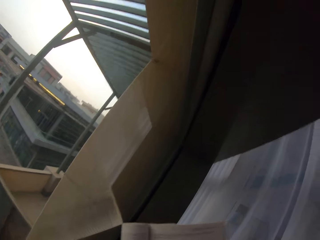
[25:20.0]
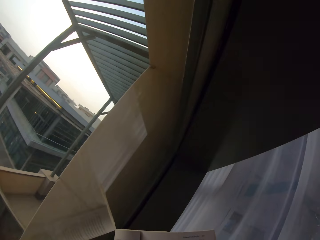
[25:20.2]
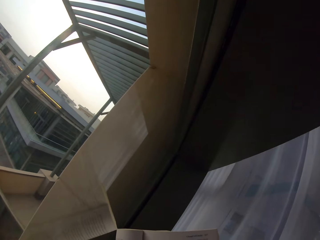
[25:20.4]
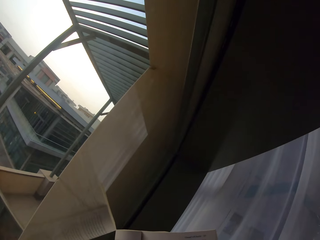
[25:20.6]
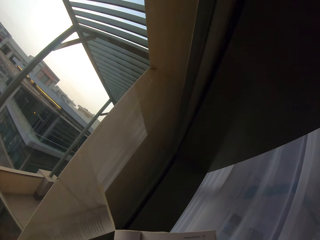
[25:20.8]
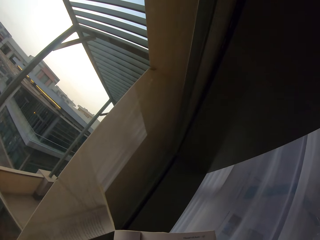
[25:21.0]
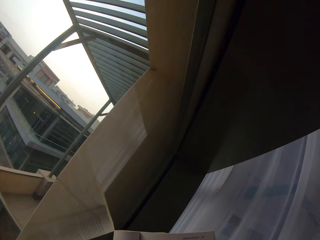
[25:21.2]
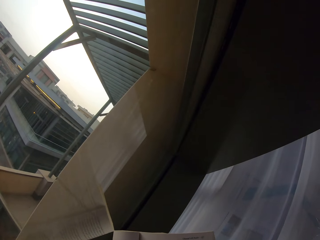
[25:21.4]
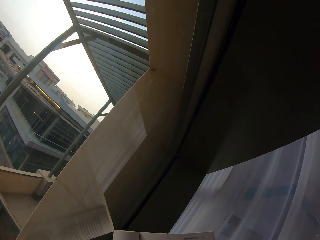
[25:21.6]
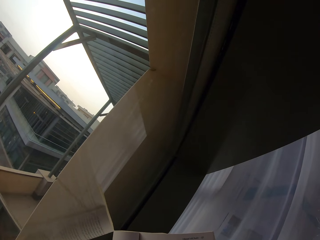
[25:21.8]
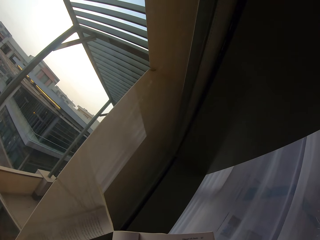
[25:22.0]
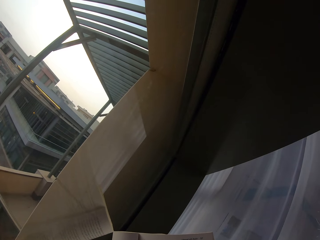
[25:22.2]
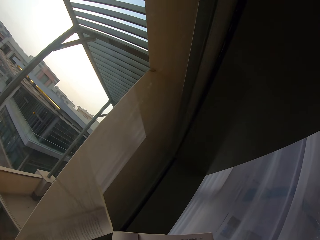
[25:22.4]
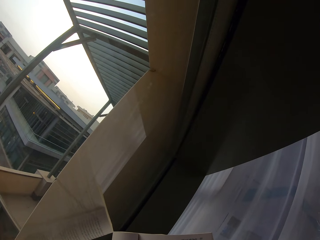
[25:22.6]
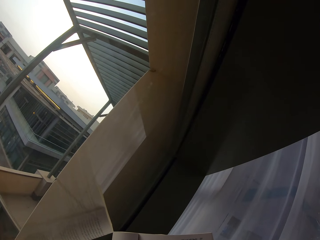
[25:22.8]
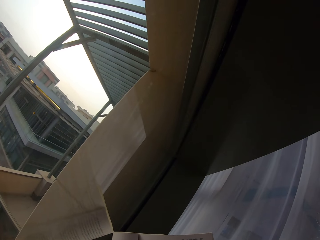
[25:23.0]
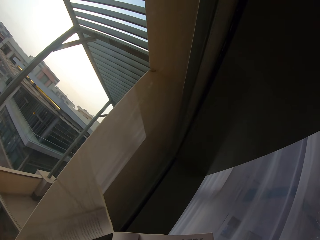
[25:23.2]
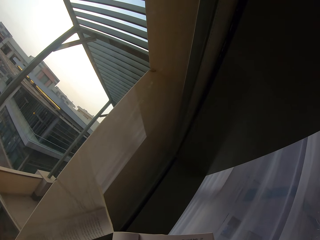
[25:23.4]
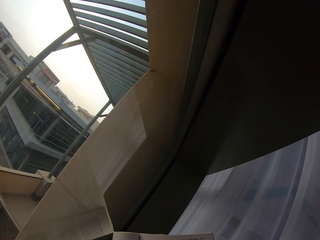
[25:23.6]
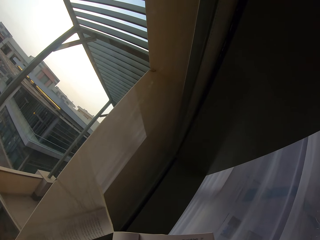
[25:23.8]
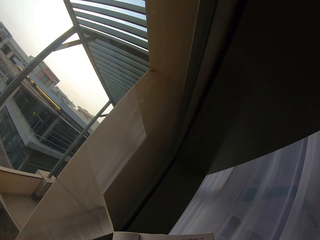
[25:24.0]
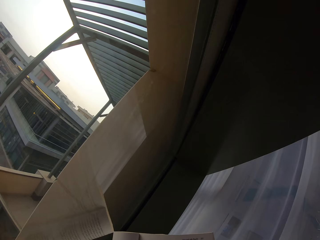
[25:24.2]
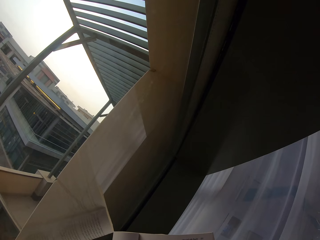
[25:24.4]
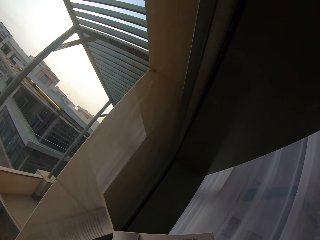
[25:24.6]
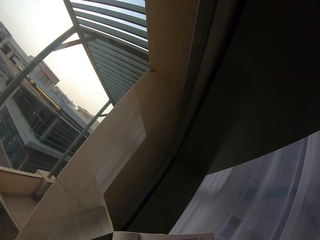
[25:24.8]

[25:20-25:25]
The camera wearer continues to read the book.

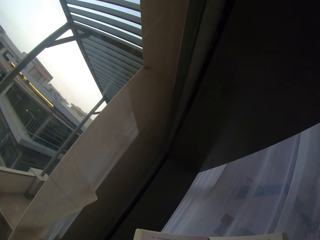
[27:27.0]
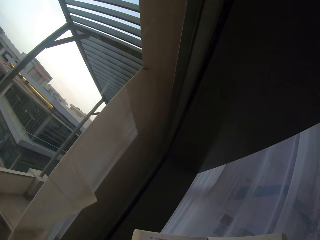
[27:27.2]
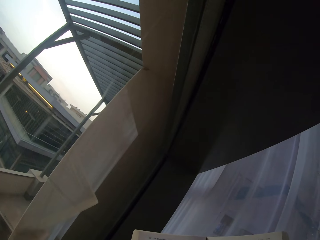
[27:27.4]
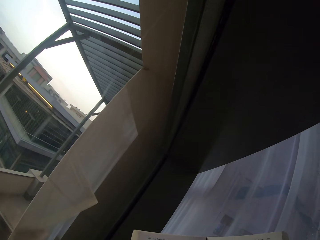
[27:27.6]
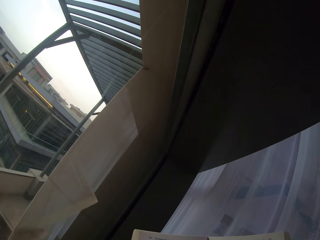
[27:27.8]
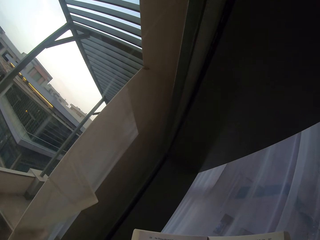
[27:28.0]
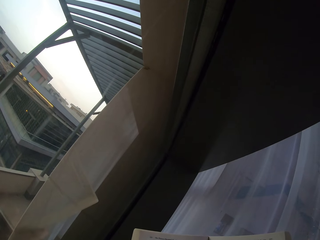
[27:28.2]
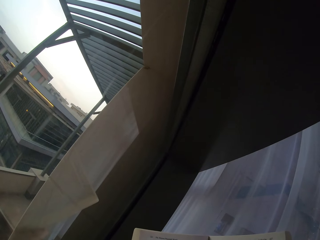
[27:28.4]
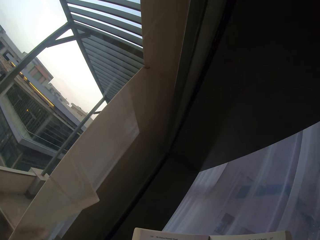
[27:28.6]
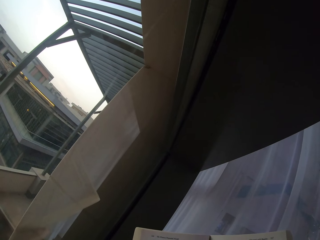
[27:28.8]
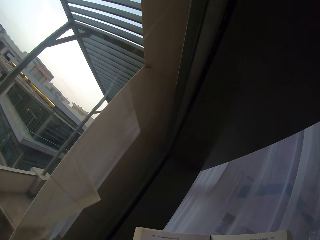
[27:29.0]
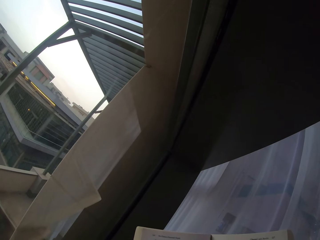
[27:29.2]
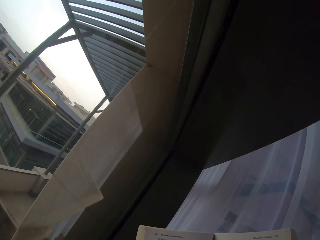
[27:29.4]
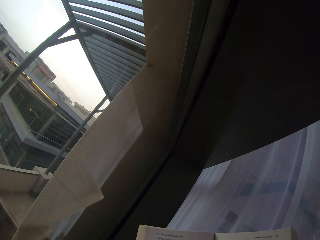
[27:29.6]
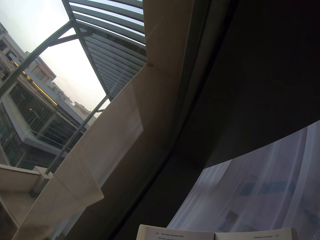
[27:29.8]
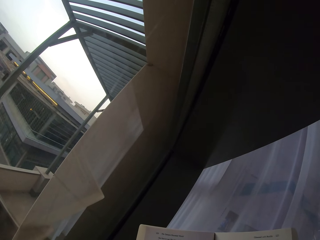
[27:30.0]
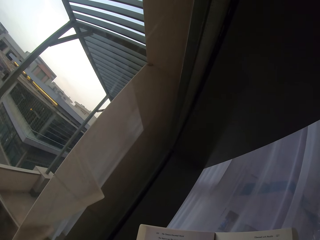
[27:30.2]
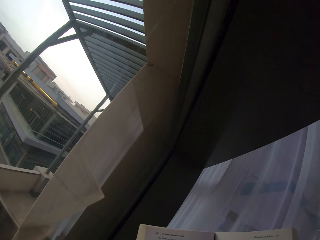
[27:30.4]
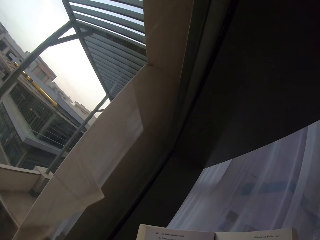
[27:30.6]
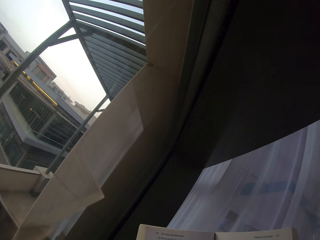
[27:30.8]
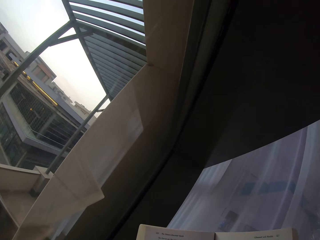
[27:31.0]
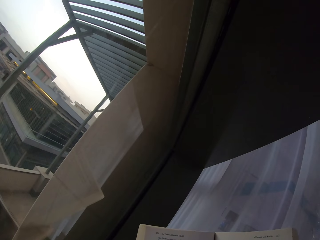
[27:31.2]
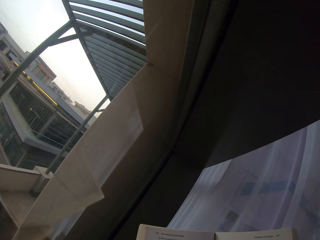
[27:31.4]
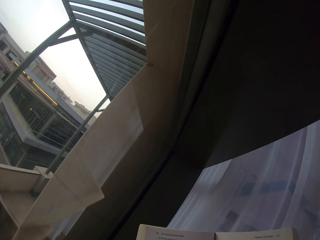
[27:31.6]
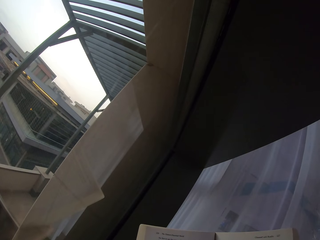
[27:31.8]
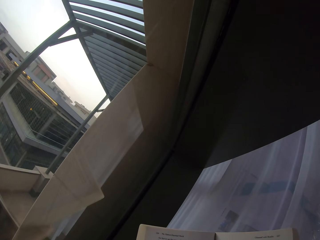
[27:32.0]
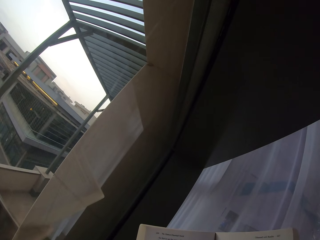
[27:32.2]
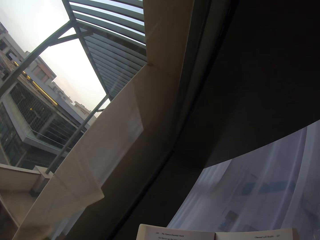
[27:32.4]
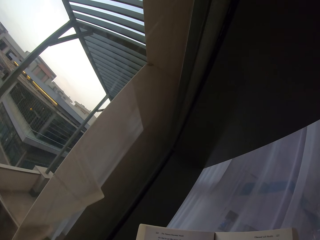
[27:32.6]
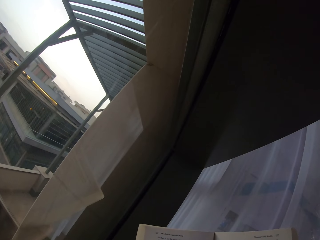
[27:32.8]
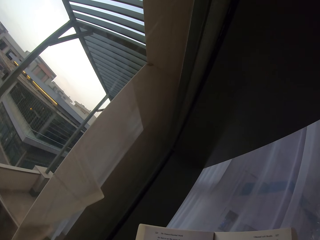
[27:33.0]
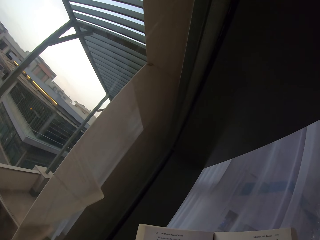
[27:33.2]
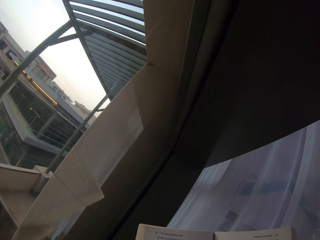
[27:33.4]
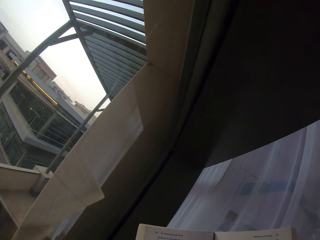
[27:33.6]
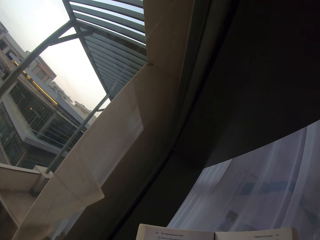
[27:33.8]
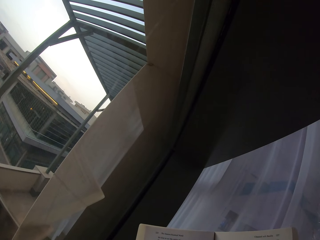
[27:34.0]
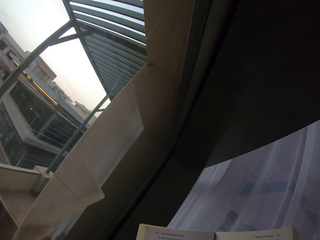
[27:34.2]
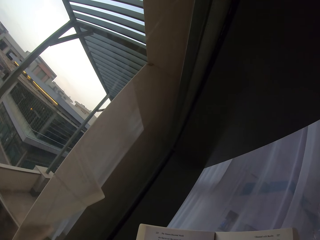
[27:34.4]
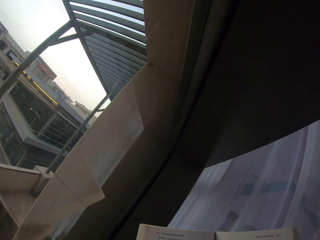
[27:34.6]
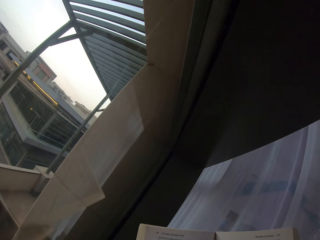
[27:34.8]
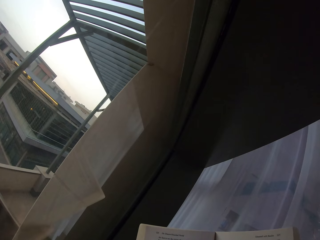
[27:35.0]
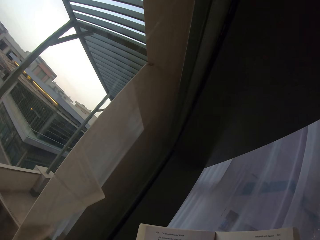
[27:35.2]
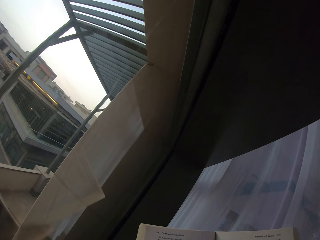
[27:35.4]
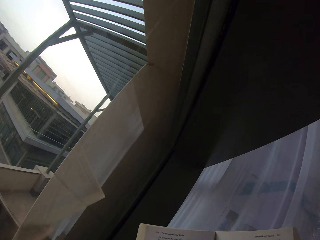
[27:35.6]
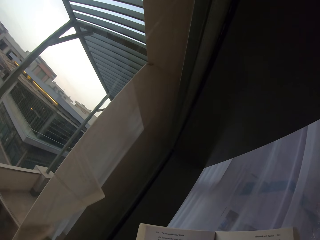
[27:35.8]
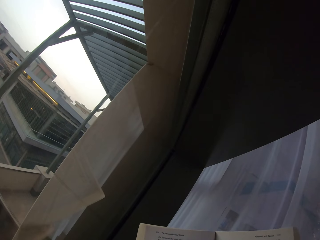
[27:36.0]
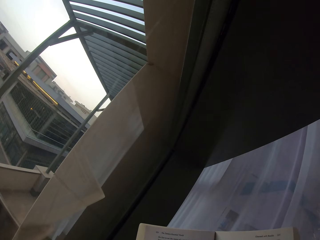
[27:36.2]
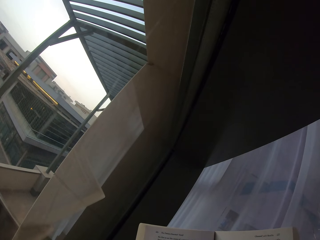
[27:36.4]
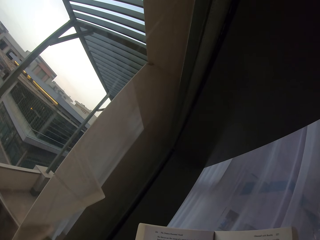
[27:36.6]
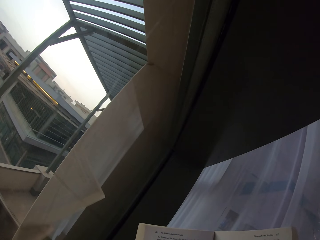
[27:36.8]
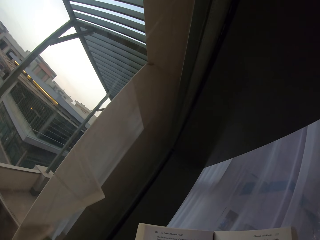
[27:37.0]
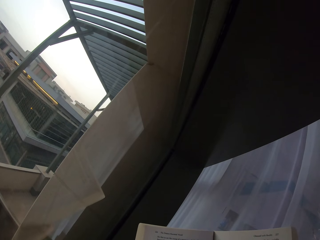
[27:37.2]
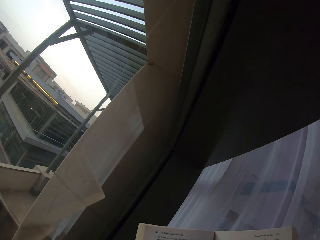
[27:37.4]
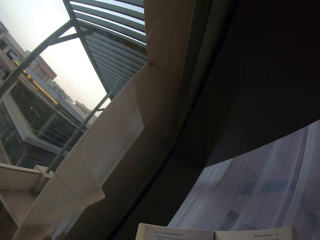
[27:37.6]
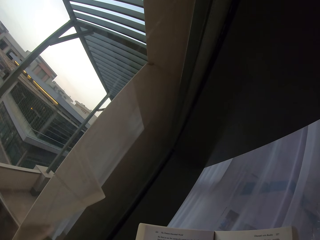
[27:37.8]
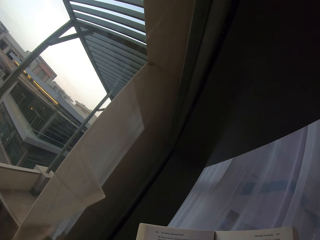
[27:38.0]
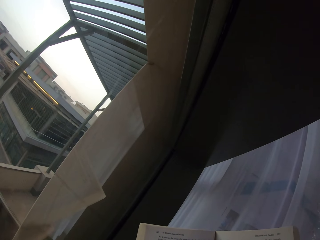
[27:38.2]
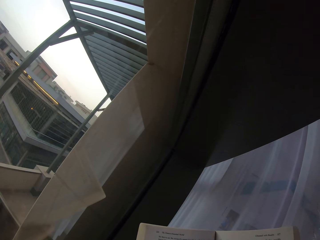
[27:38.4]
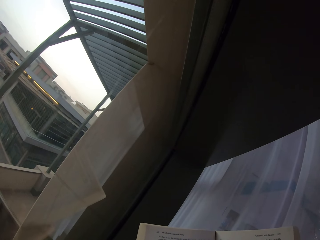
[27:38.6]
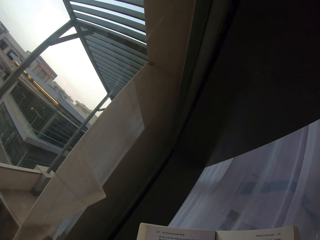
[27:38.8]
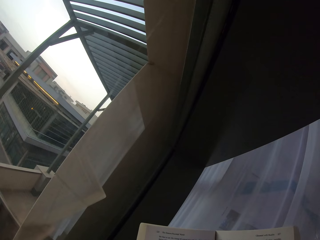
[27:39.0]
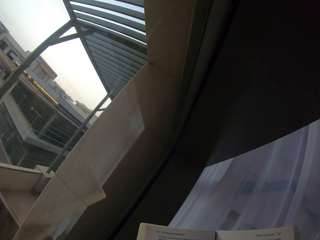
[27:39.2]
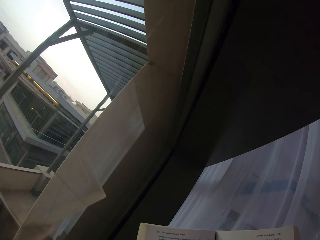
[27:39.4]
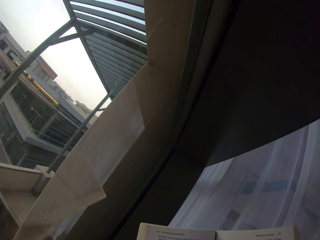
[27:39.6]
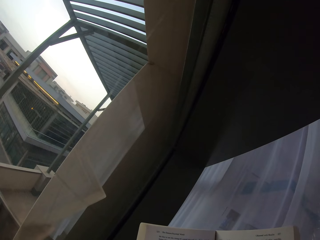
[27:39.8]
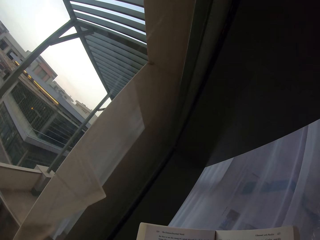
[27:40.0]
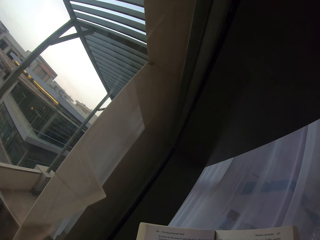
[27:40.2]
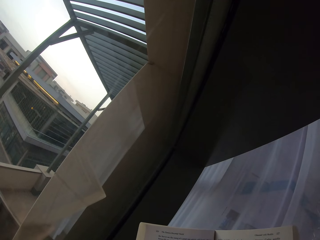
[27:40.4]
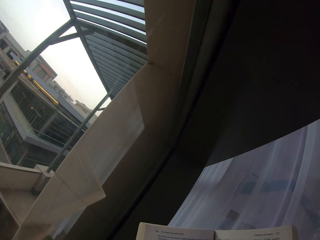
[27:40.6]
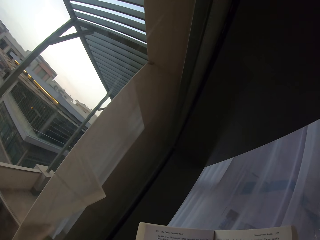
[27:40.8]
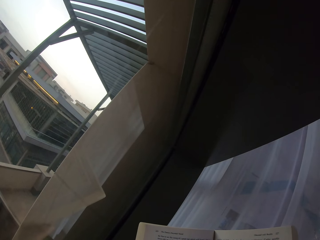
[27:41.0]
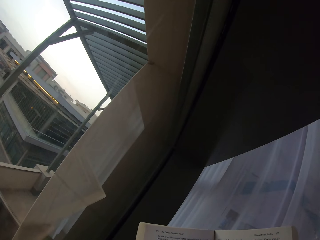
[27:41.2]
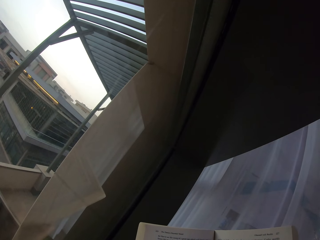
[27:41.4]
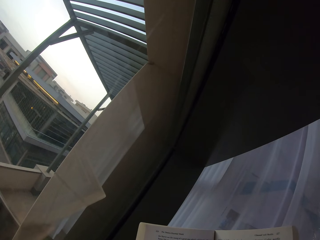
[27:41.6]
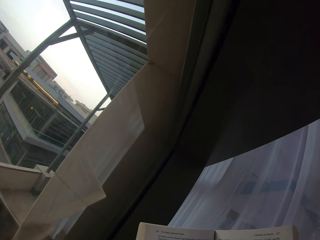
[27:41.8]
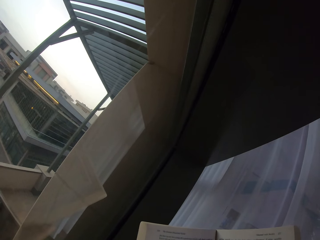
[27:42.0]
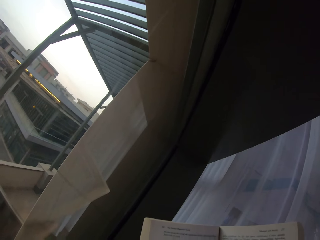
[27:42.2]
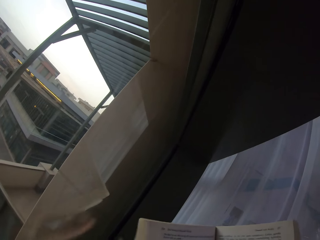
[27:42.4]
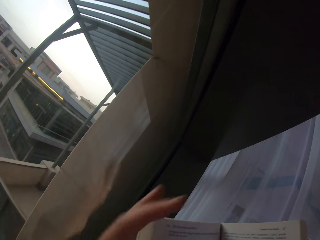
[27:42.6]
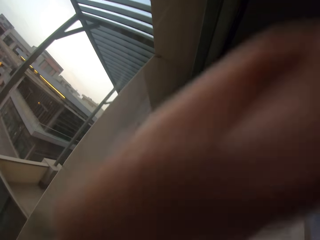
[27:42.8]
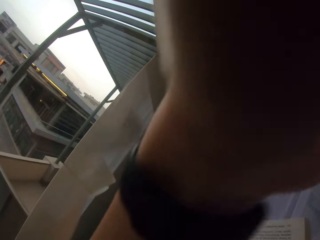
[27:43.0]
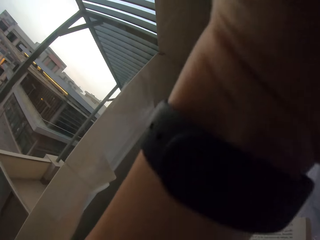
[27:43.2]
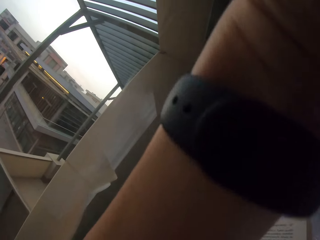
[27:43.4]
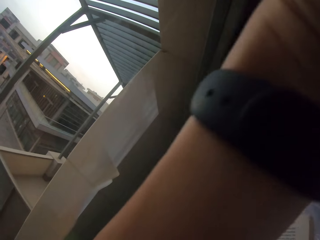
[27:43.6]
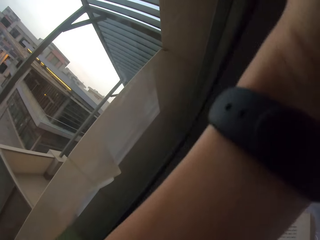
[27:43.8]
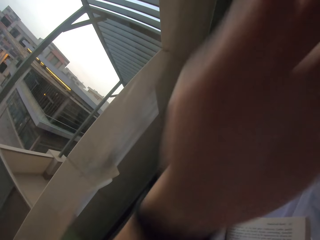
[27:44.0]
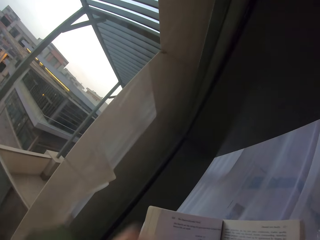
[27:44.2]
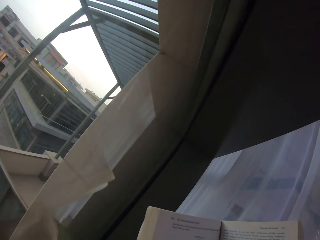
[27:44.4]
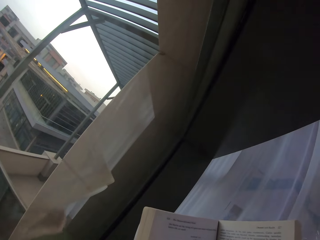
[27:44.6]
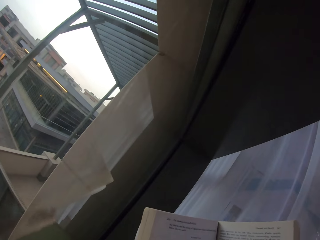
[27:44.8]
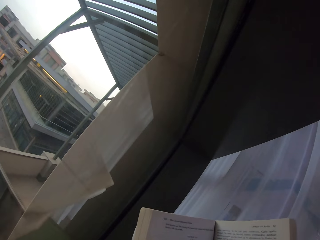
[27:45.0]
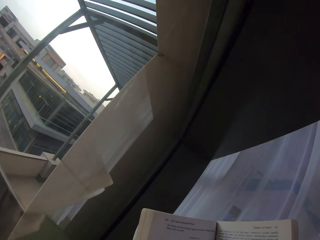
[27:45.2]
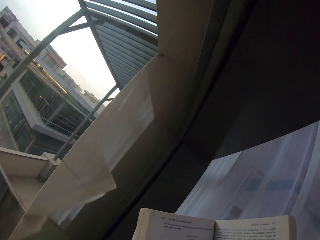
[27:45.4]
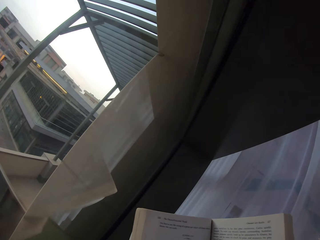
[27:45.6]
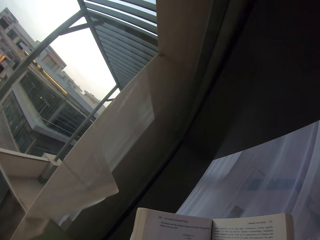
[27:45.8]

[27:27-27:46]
The camera wearer reads the book. He raises the left hand to the camera. He touches his face. He withdraws the left hand from the camera.
